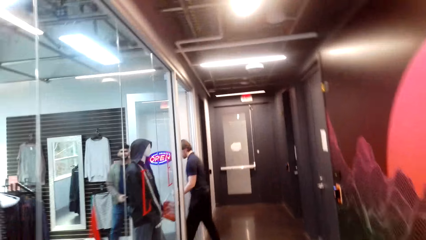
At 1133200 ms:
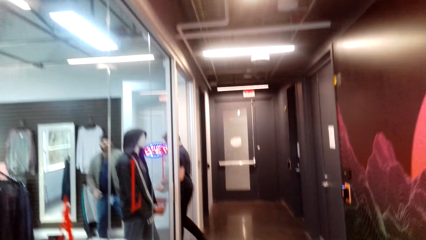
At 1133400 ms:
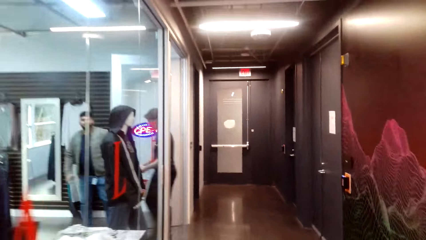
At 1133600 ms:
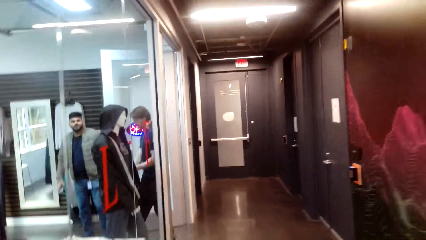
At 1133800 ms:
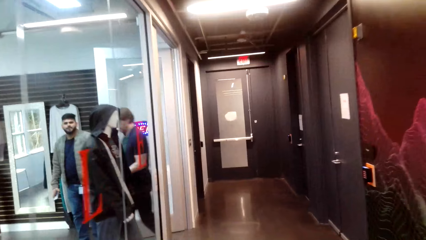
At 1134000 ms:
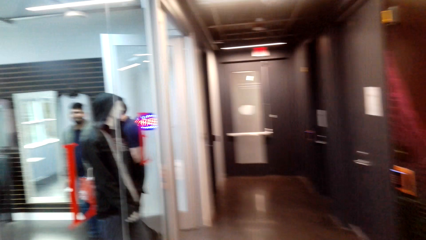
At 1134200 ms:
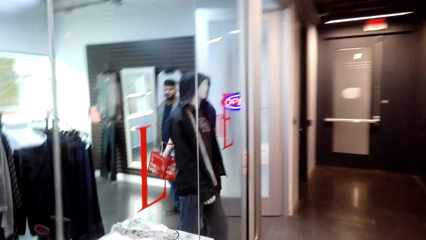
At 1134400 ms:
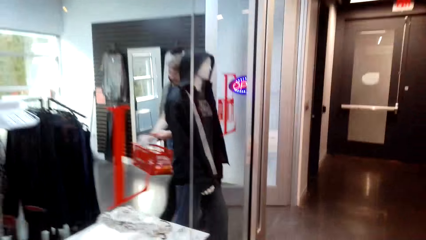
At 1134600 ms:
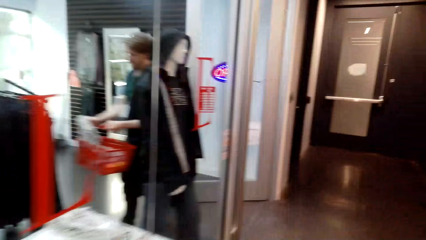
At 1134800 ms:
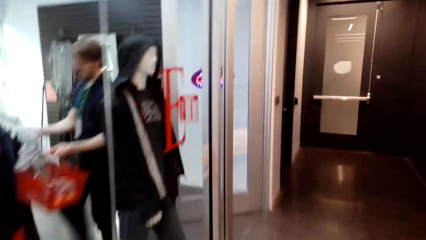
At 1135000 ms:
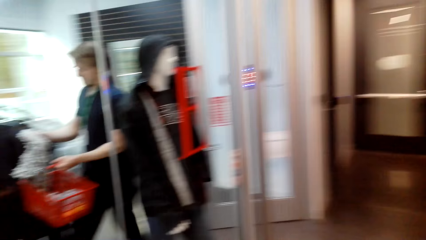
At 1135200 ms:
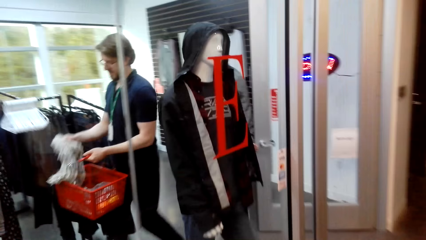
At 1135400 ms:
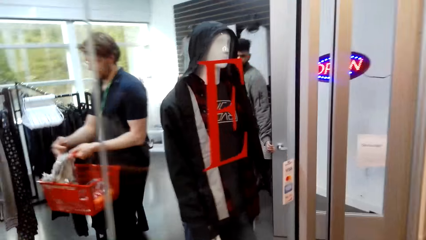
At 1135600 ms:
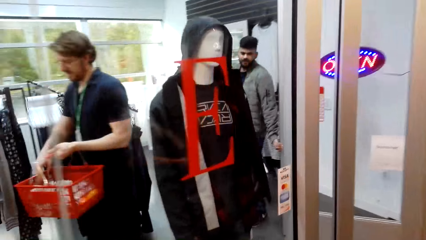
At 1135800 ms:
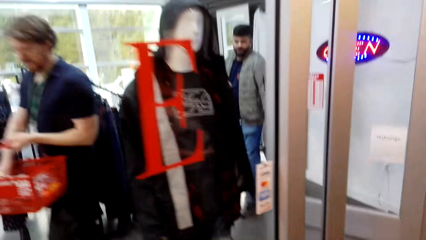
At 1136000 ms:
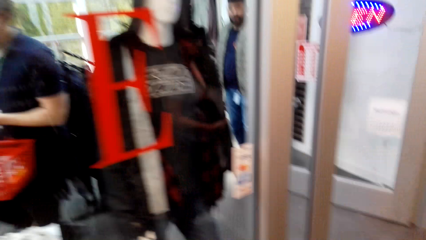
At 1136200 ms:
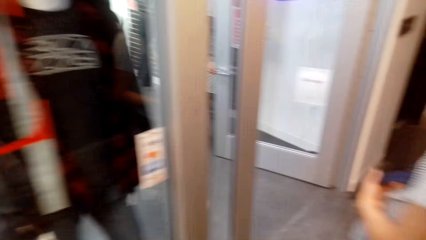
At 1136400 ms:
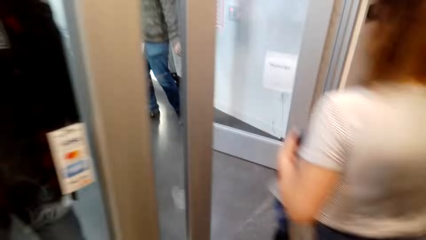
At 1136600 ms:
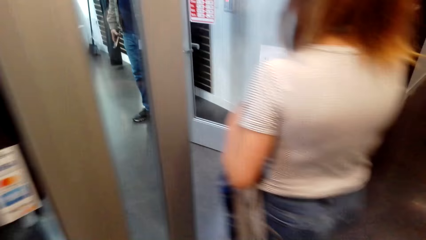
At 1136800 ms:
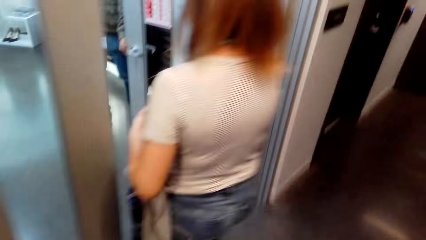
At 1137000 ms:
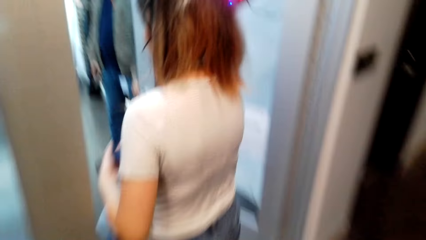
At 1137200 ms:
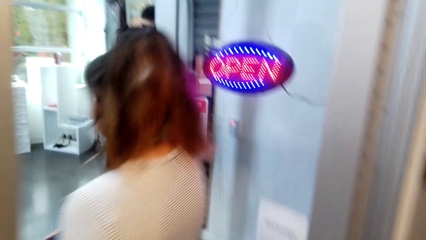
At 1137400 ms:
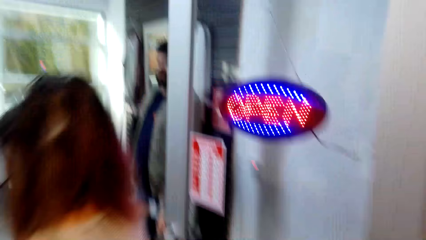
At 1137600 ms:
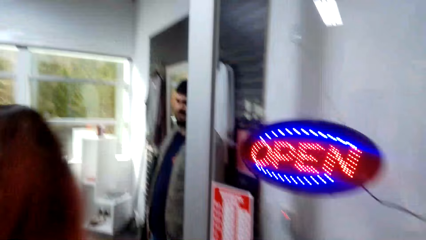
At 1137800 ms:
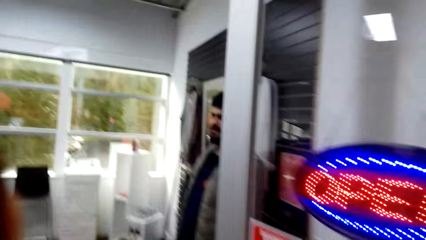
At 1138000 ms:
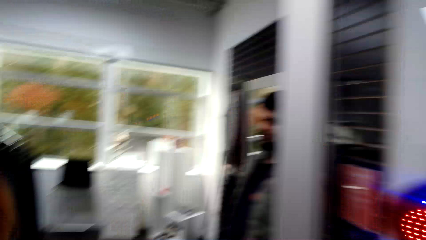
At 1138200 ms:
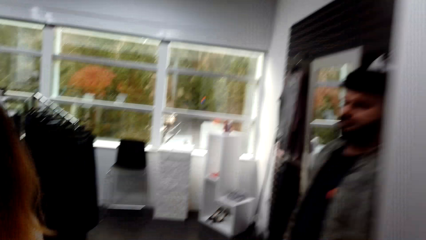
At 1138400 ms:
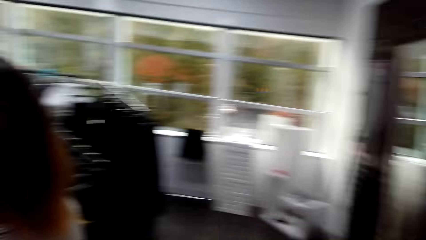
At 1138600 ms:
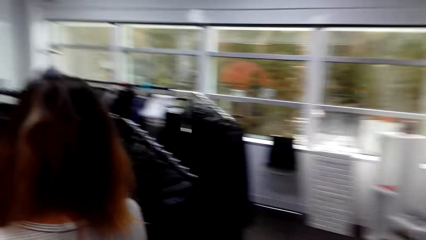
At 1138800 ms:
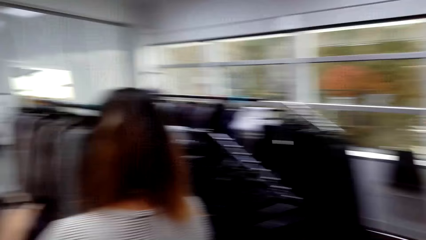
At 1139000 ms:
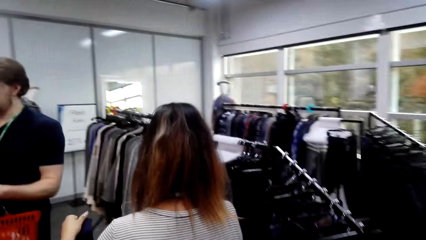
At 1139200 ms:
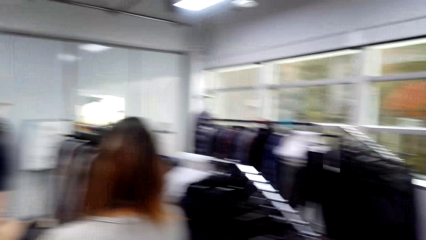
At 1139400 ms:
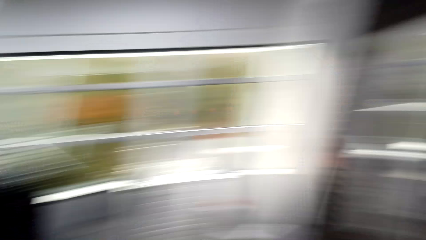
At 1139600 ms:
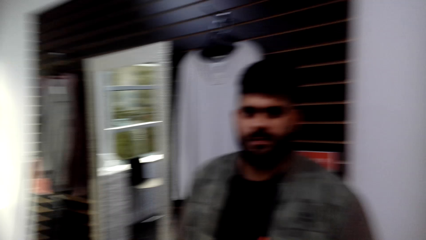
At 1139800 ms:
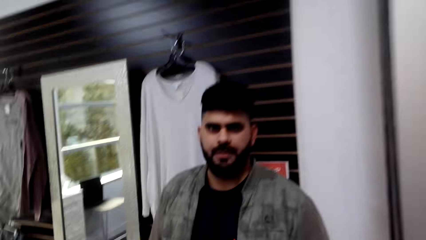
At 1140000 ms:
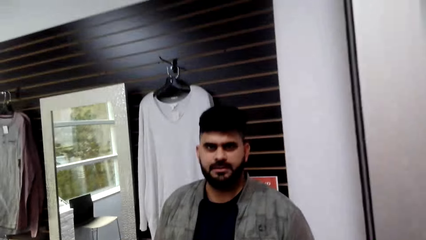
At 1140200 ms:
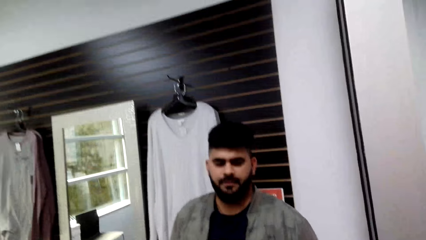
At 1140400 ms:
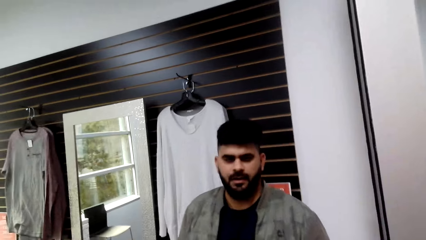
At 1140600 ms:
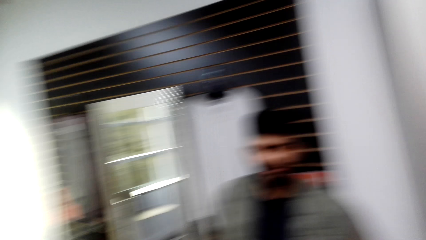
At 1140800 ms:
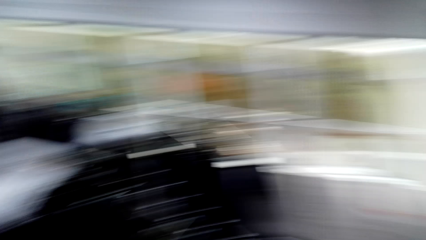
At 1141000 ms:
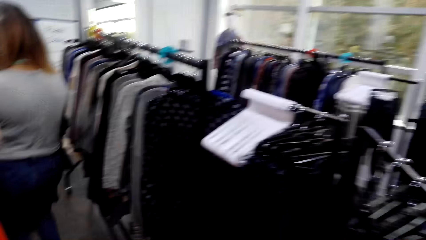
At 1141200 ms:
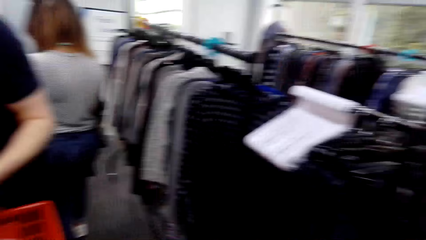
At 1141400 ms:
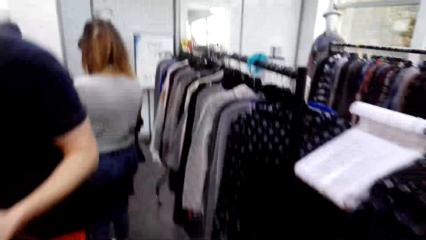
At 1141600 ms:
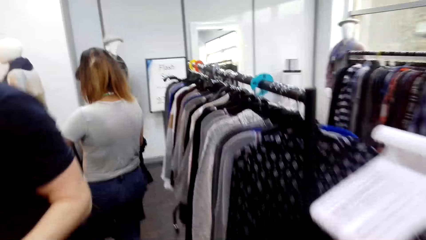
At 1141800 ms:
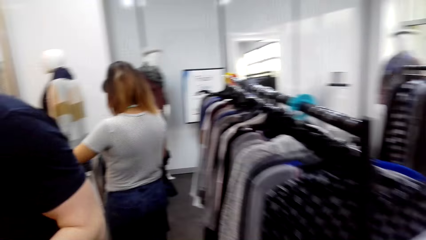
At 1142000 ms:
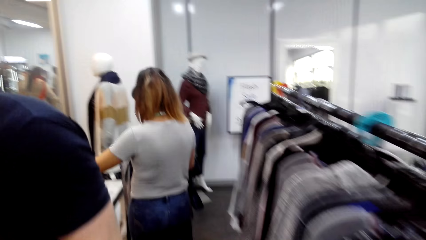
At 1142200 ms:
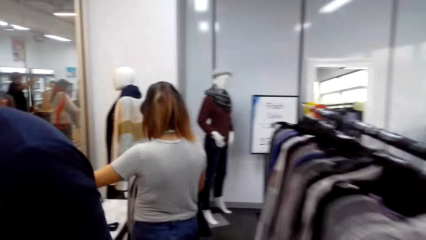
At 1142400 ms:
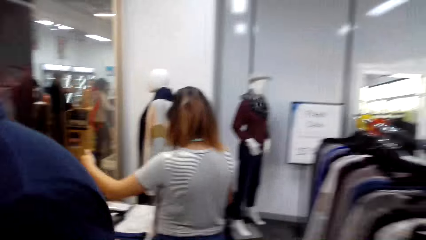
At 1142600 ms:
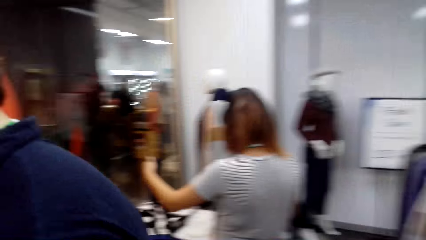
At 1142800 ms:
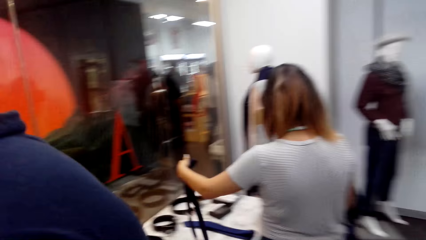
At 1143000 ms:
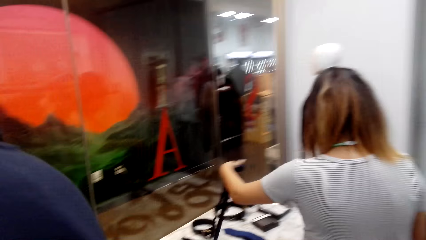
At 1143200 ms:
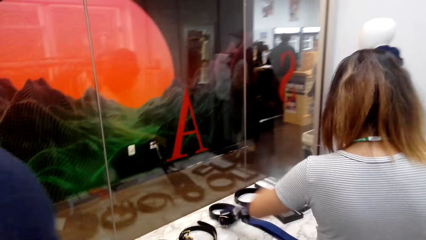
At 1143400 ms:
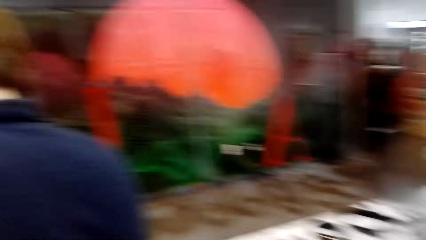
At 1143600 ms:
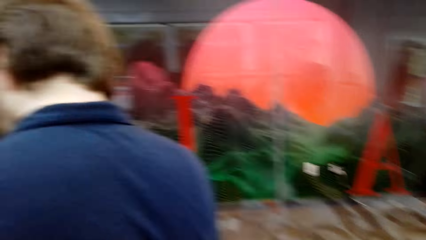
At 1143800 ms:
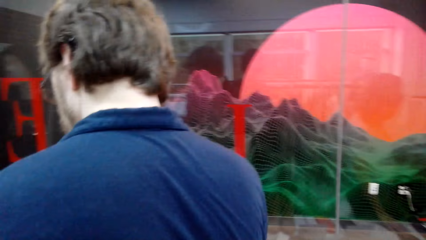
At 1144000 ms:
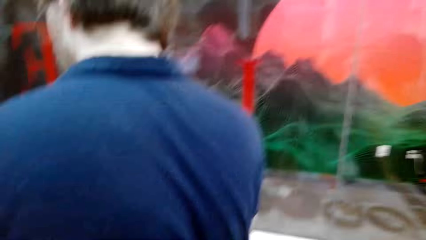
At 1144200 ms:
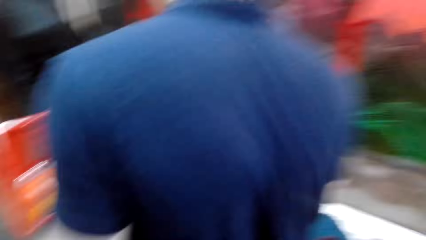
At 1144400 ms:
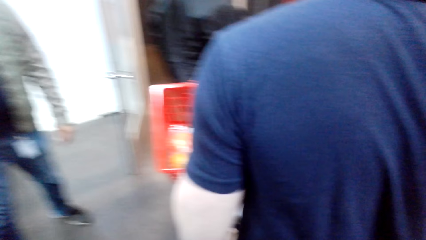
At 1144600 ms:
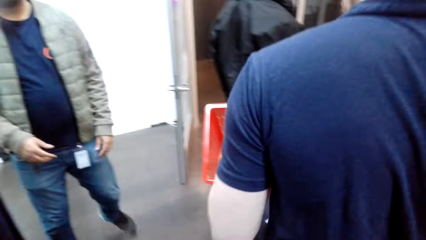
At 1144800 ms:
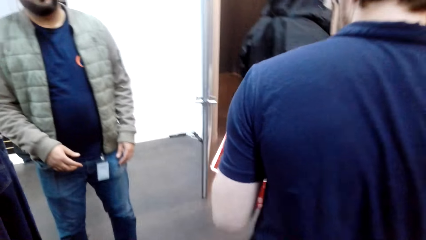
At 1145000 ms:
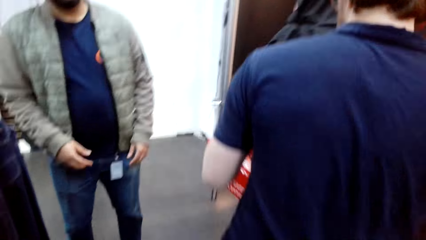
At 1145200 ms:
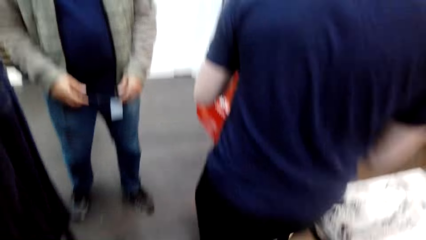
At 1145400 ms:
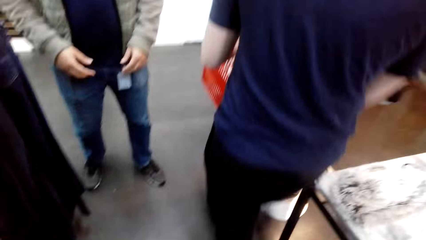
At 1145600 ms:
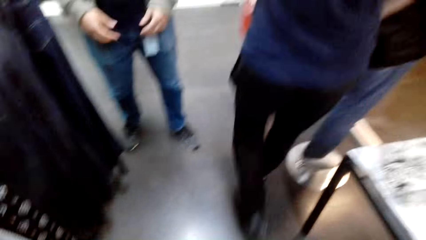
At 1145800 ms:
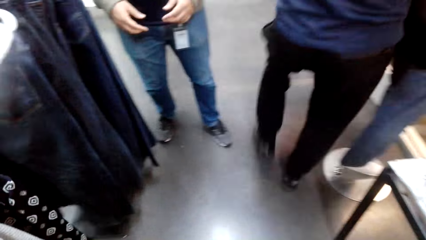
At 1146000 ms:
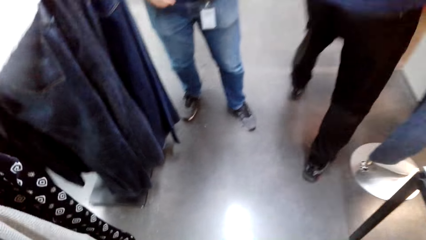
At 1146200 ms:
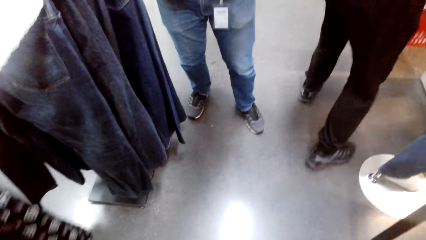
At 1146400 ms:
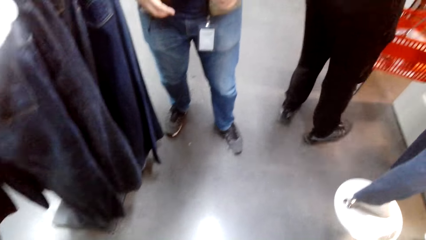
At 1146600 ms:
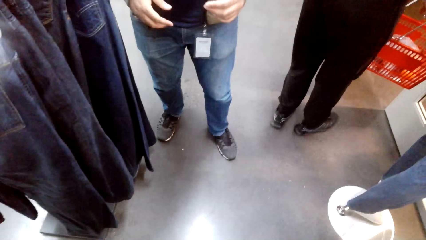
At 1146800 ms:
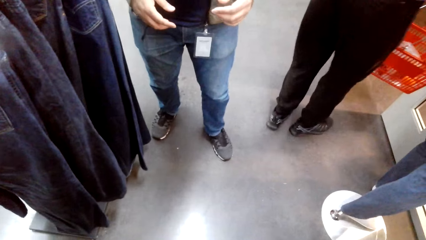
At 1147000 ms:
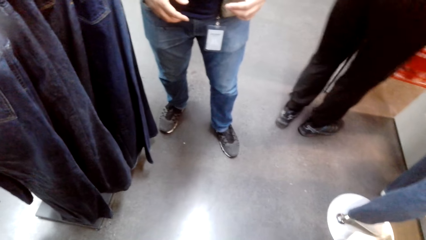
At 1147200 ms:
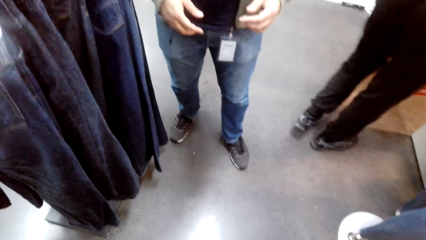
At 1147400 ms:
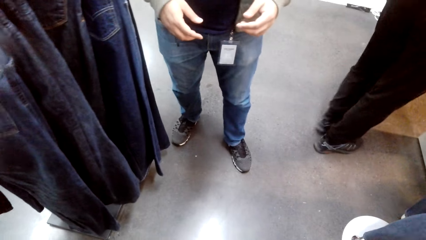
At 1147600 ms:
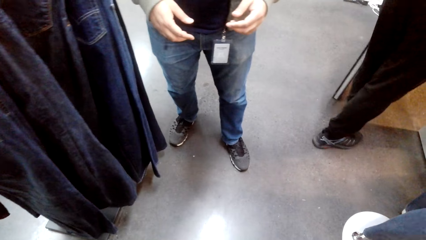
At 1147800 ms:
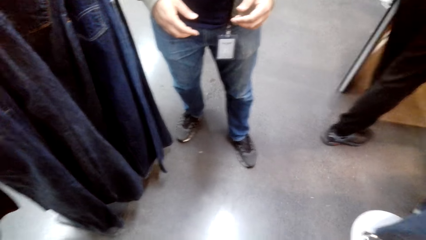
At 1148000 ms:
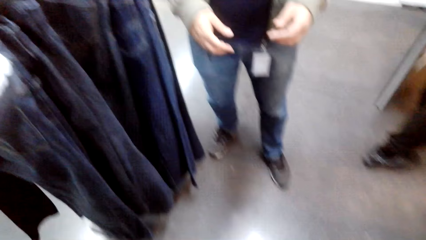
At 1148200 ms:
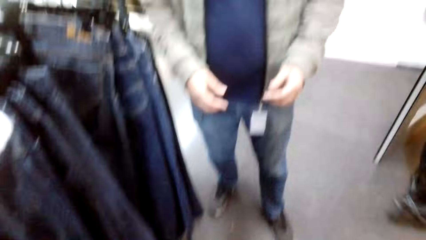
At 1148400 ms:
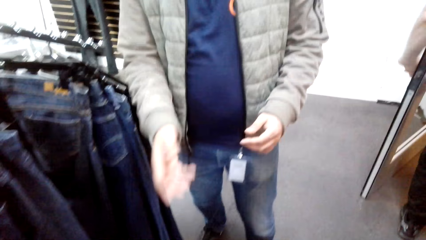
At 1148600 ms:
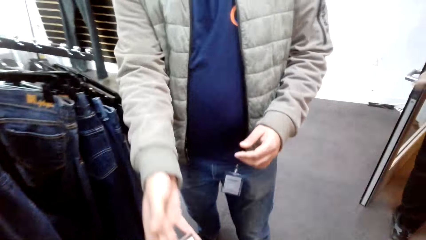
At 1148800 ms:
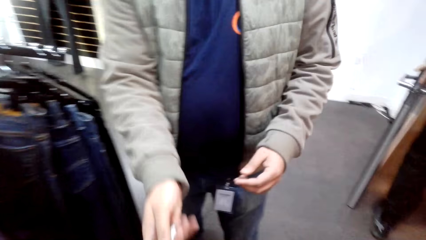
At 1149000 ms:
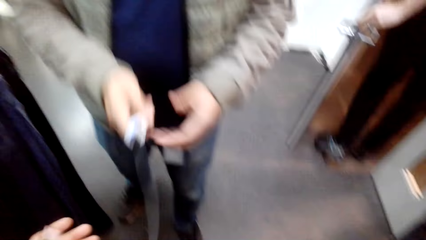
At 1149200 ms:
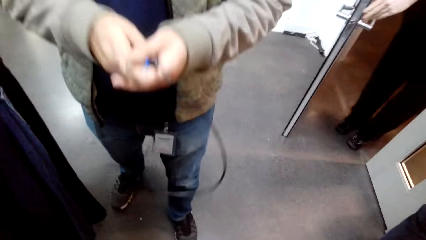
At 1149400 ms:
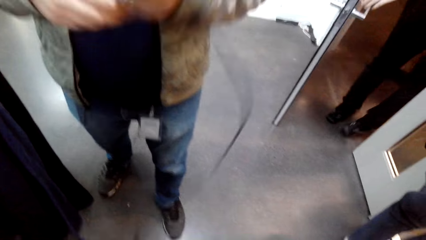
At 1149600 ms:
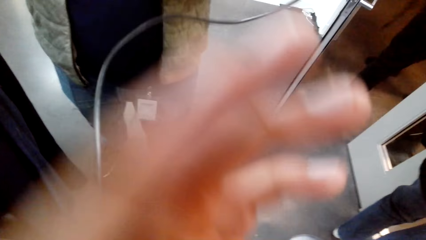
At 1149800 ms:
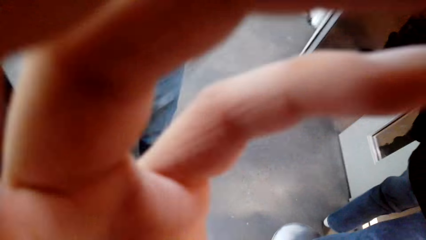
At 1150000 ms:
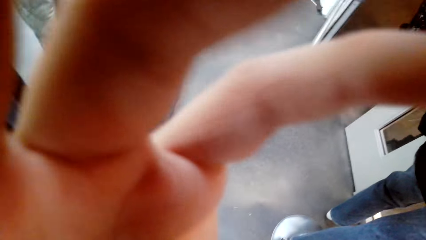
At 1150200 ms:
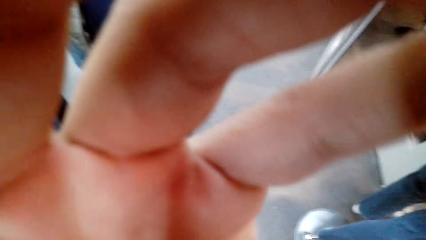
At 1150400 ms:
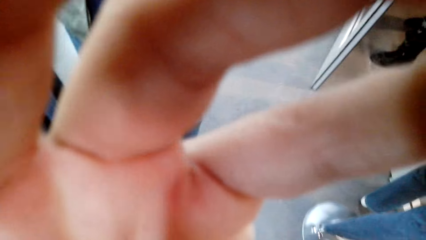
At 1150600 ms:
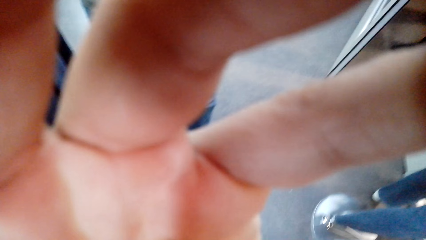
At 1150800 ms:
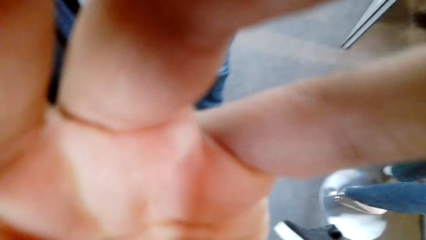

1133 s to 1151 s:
The camera wearer and a woman enter a clothes shop. The camera wearer converses with a man. They walk around in the clothes shop. The woman views a belt on a table. The camera wearer turns around. They give something to the man. They adjust the camera on the head.
